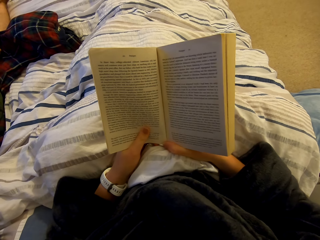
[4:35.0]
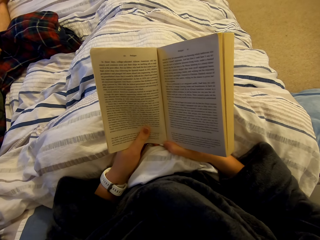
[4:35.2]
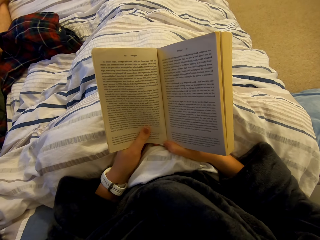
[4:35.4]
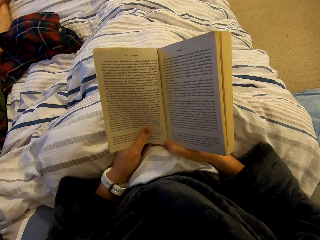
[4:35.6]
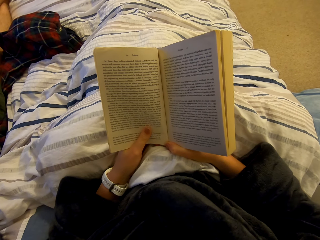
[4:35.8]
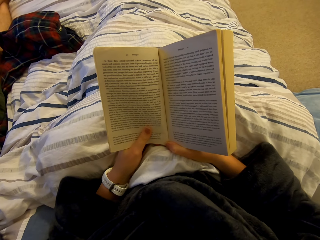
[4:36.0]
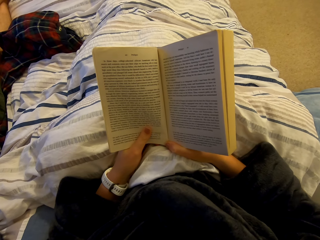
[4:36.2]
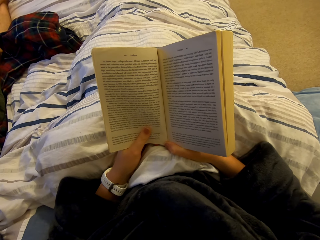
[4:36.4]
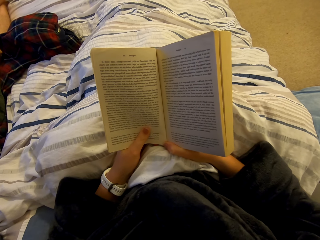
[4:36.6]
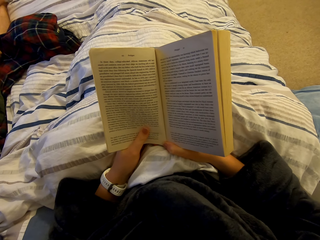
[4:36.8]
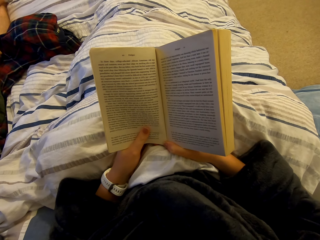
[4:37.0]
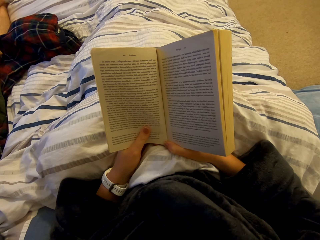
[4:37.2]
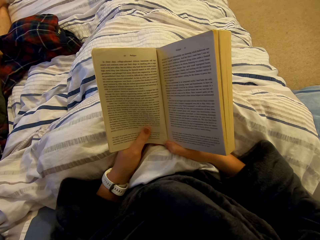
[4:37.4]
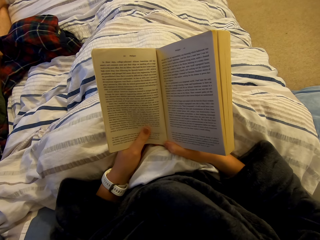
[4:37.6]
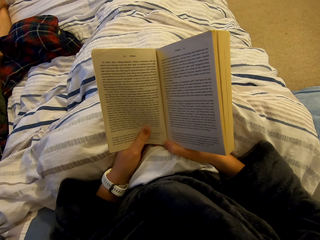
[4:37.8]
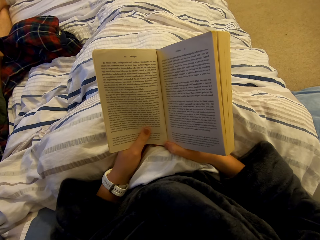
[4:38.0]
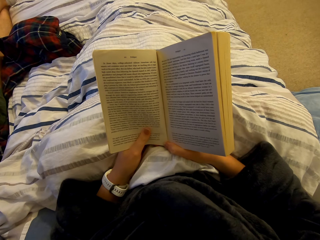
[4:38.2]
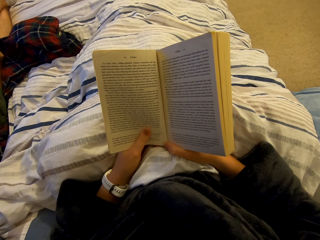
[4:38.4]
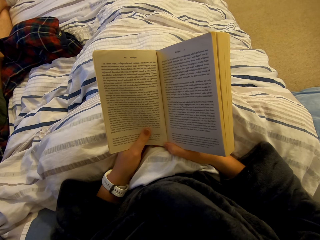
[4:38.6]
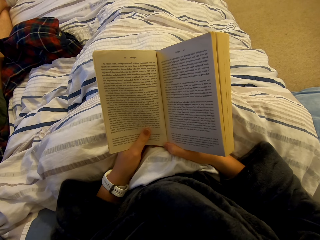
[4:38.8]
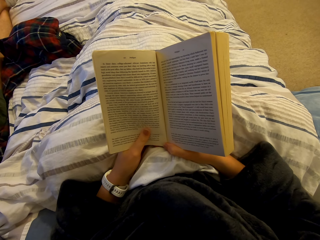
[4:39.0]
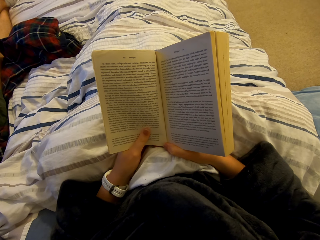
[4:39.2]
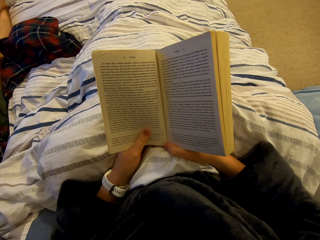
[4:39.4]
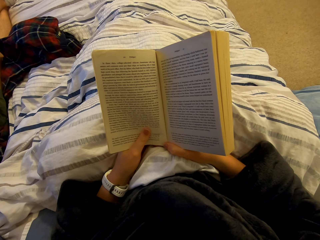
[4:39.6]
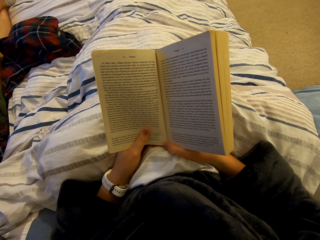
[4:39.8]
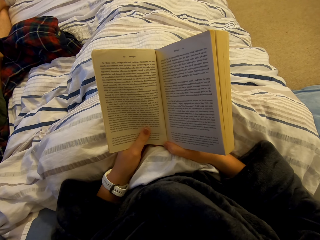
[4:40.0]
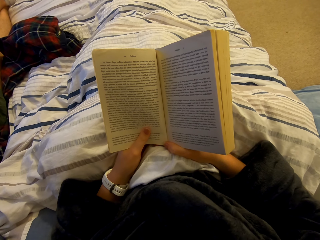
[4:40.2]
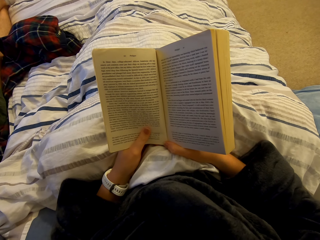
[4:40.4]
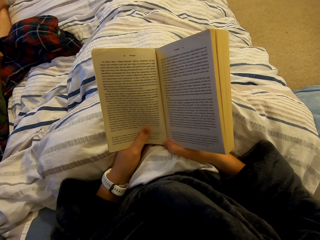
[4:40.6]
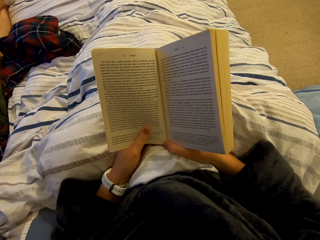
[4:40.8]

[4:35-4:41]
The camera wearer reads the book.

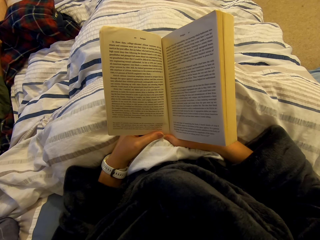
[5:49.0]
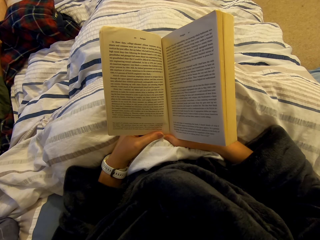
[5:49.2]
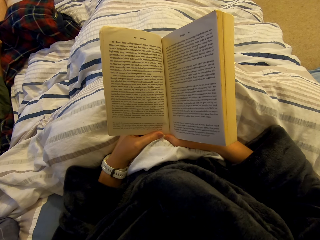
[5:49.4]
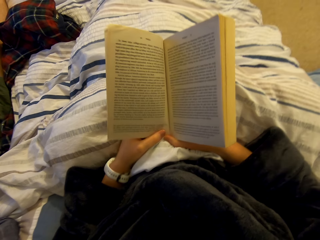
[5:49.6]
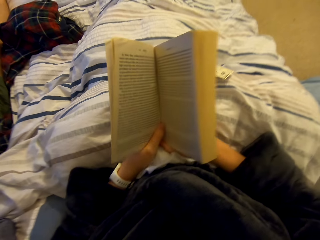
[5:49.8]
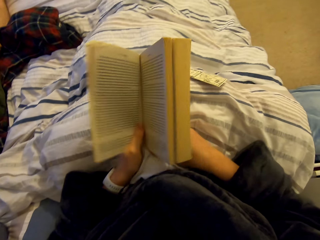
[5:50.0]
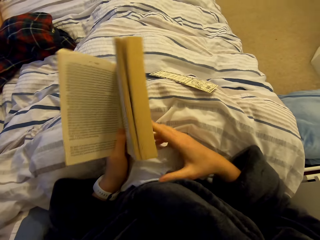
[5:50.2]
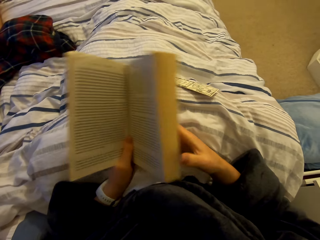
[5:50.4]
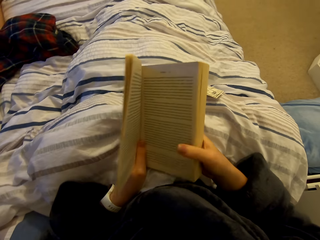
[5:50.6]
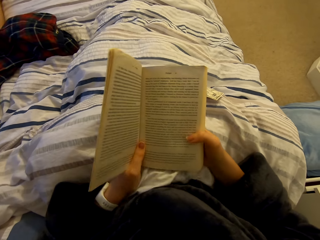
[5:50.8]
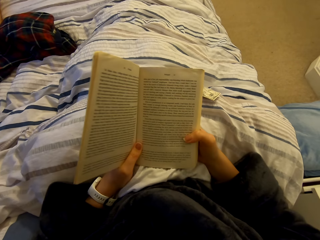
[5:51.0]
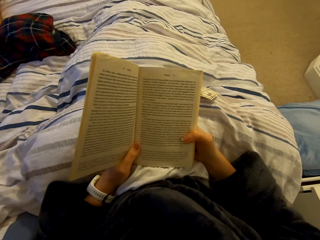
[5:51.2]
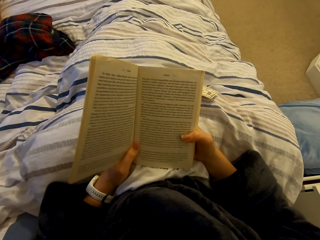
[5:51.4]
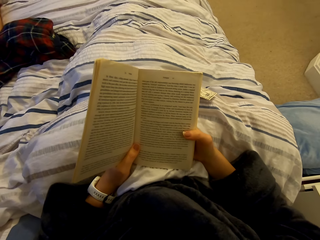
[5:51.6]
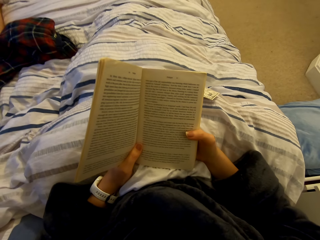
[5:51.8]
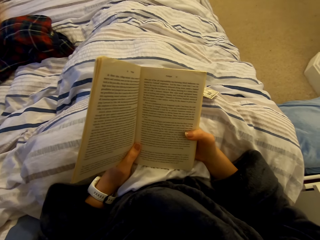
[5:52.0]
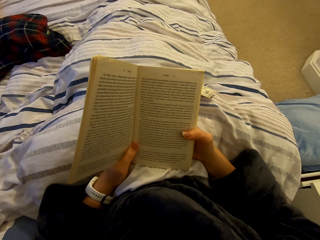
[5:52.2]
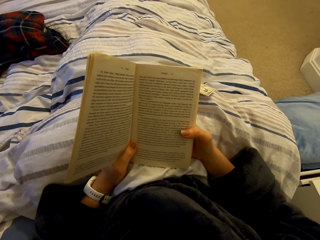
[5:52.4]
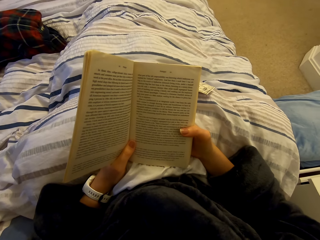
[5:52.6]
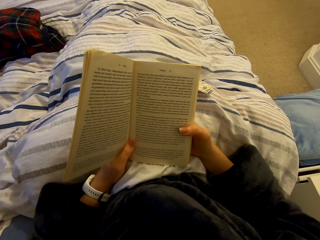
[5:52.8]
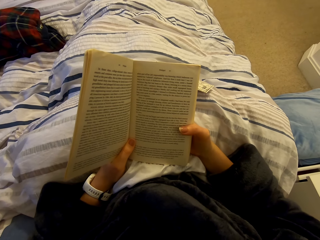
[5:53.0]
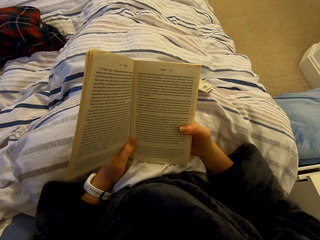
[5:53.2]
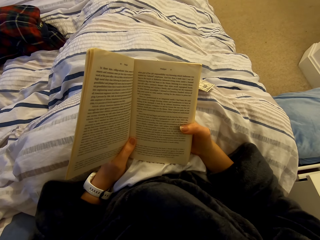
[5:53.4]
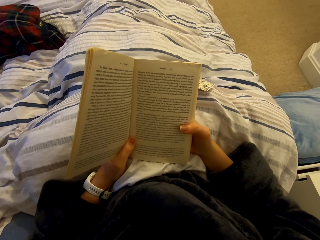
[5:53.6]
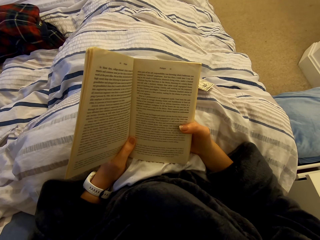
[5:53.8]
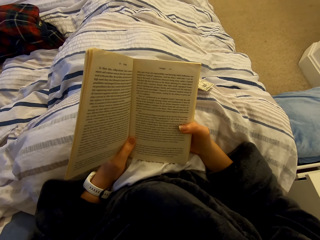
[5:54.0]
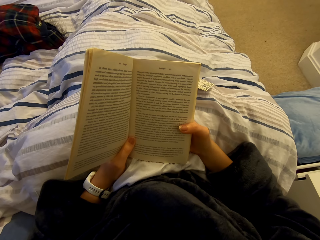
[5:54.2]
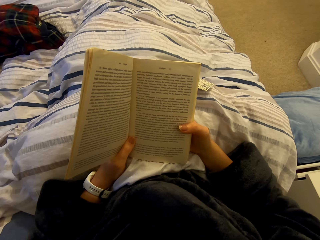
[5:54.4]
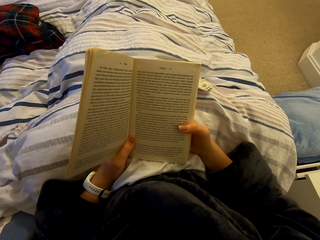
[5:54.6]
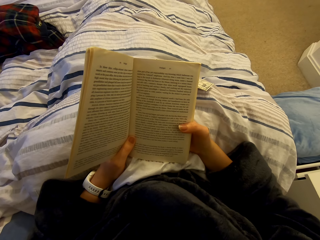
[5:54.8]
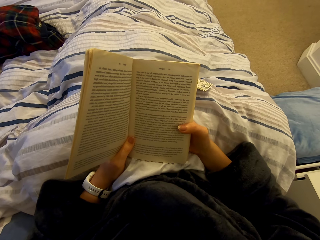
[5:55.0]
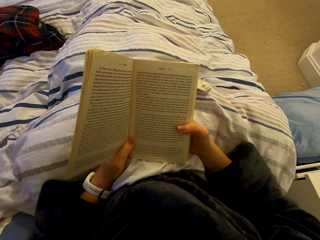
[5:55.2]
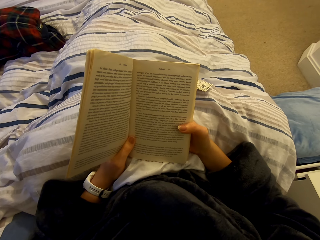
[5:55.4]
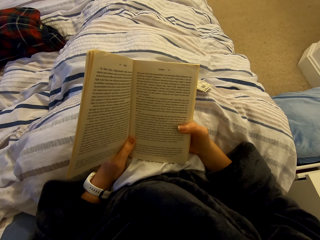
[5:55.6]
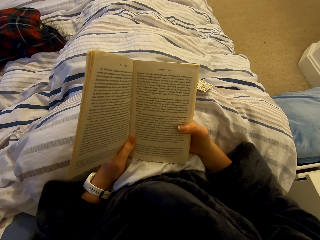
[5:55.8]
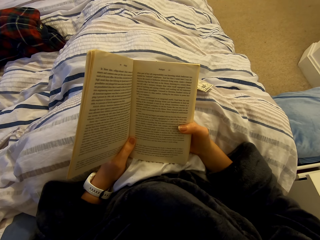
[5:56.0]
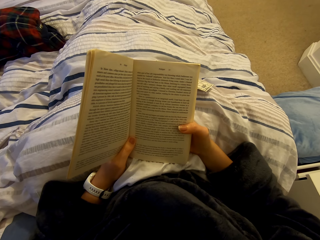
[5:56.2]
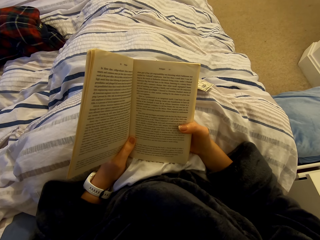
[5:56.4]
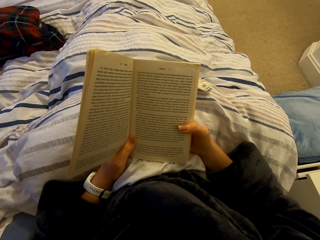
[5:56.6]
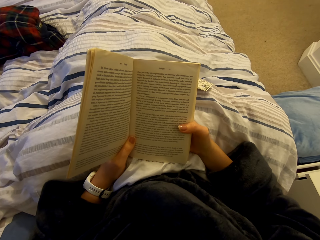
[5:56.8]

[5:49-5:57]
The camera wearer looks at the novel. They read the novel.

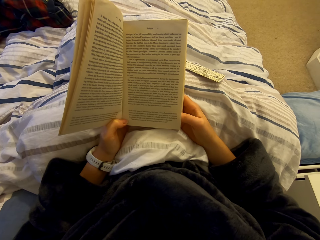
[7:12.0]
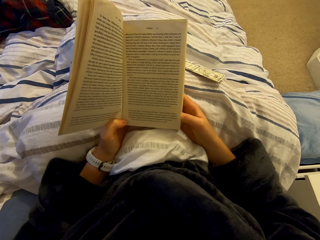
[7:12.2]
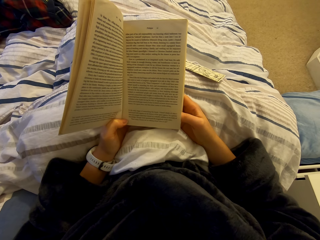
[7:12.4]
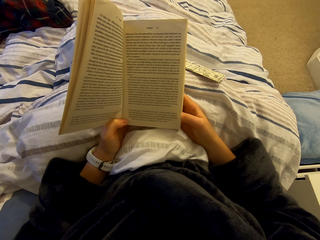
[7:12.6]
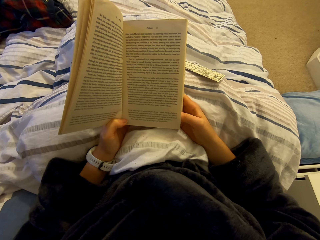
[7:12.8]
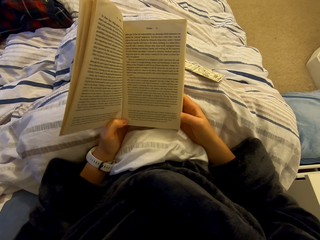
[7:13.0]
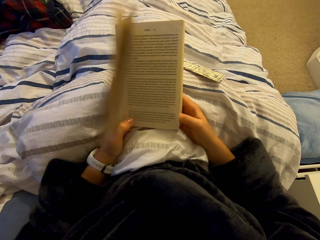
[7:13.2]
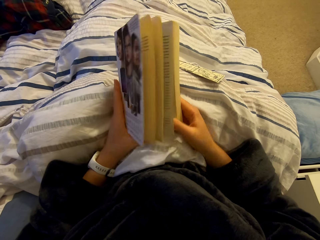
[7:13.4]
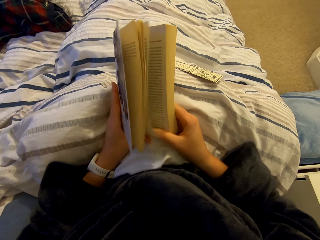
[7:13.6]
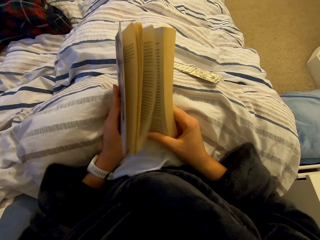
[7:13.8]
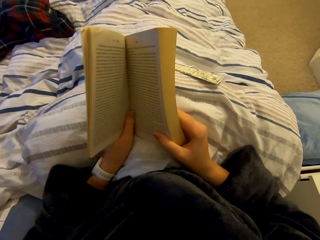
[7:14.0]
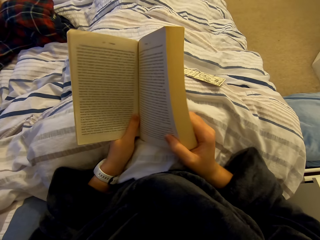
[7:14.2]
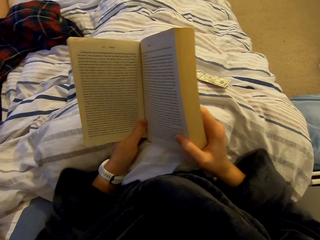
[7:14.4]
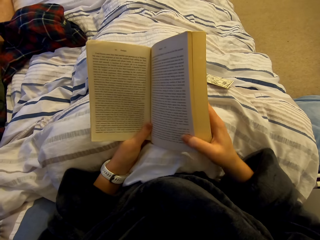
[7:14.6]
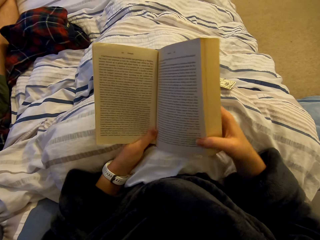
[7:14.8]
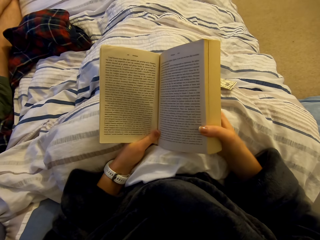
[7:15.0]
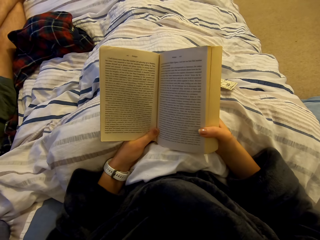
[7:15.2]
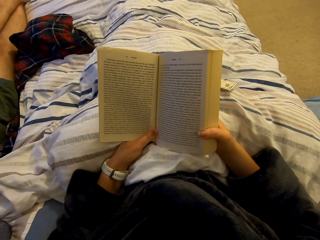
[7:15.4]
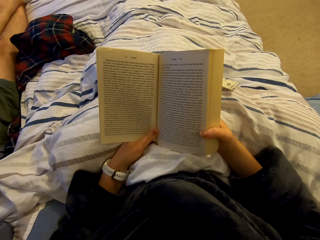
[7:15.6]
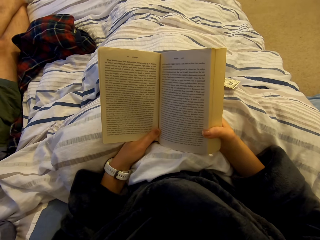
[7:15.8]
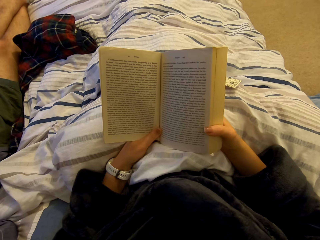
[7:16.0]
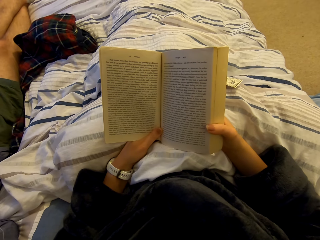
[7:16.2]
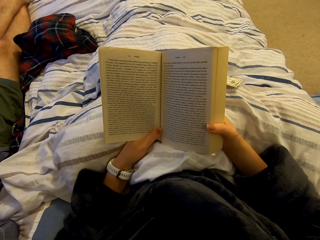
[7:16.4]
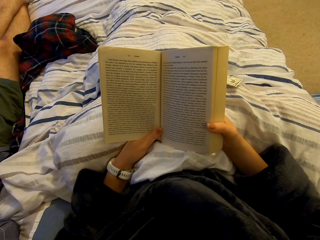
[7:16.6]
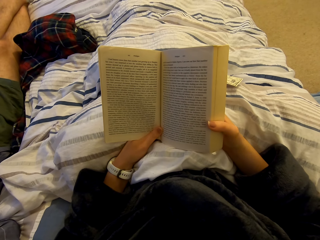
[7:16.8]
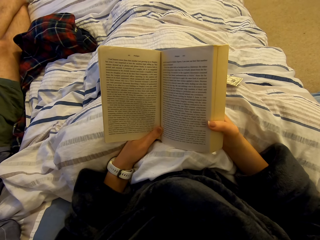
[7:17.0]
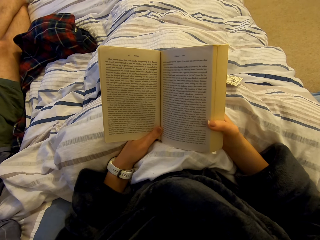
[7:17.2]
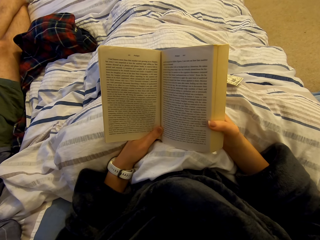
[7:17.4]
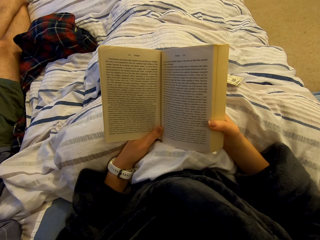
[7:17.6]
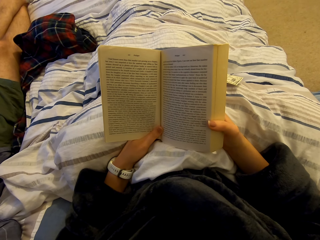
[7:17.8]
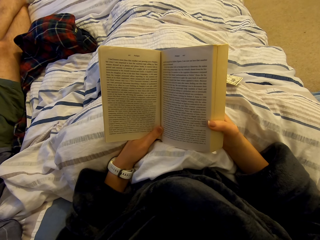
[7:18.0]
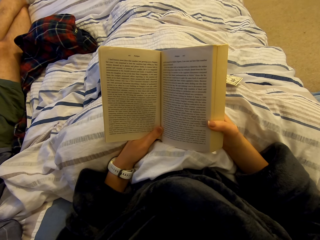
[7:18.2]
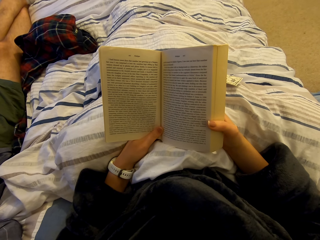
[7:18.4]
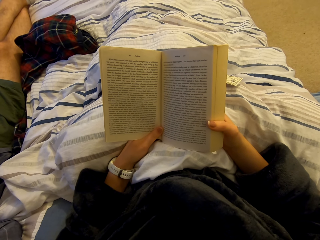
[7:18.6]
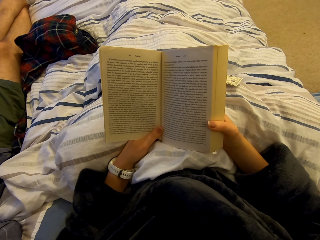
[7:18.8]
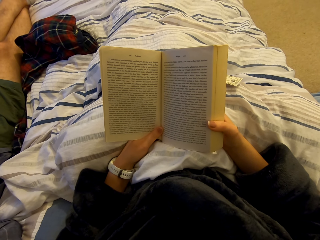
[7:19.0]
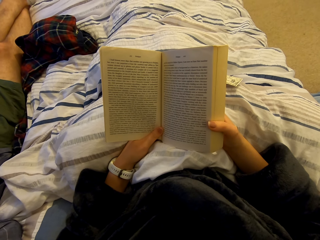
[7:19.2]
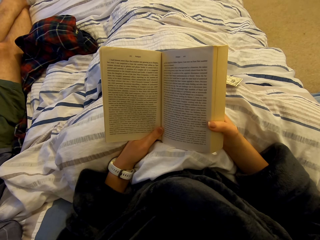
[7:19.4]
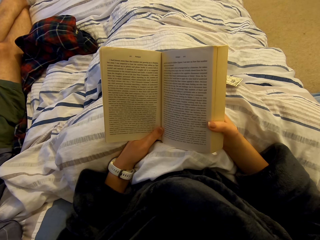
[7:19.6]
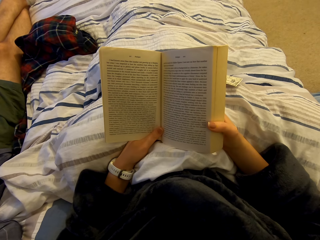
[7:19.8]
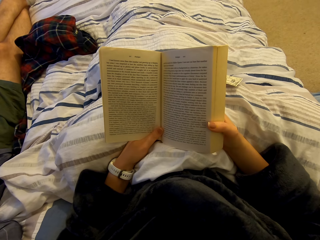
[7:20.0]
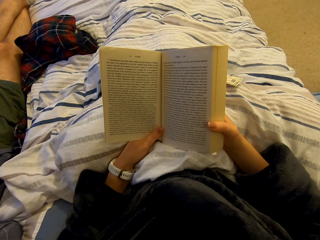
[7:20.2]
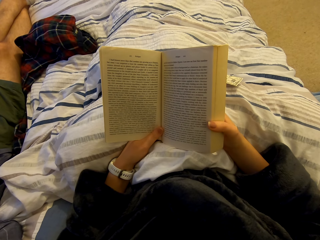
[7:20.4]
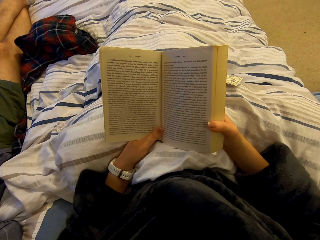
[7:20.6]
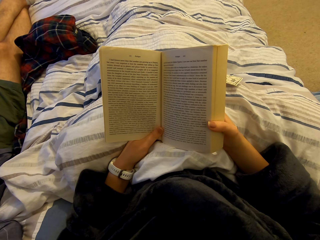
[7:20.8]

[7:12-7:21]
The camera wearer opens a page of the book. They read the book on the bed.
